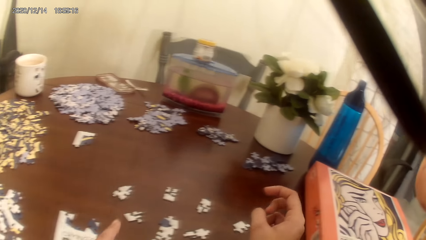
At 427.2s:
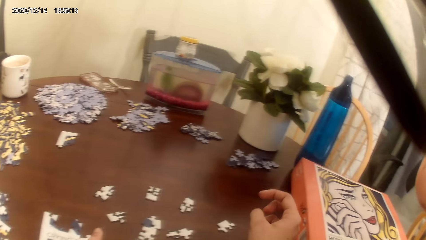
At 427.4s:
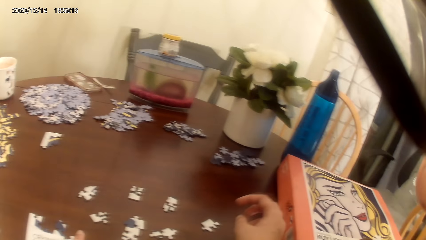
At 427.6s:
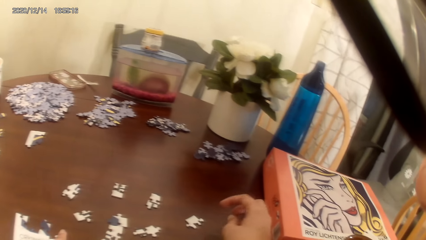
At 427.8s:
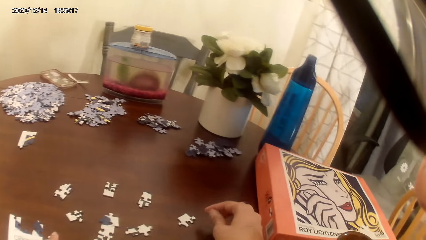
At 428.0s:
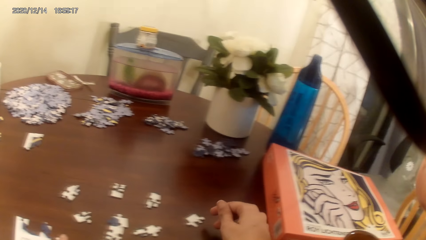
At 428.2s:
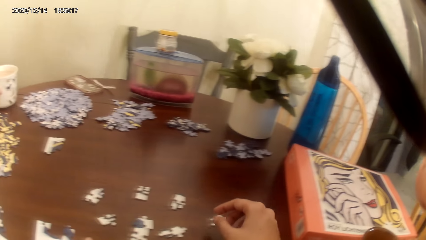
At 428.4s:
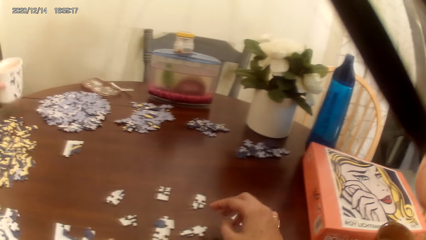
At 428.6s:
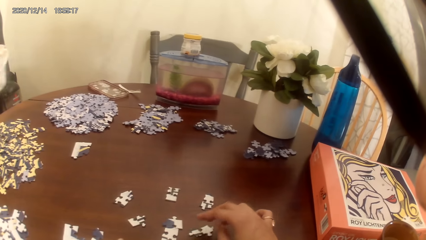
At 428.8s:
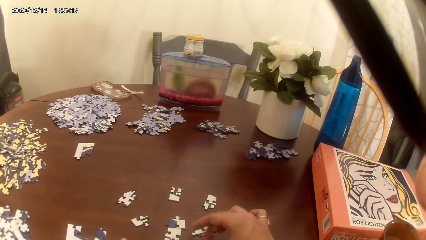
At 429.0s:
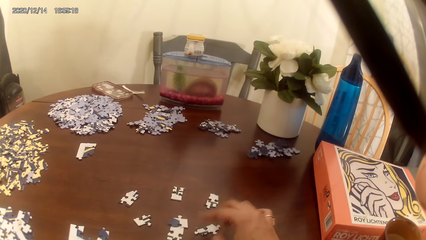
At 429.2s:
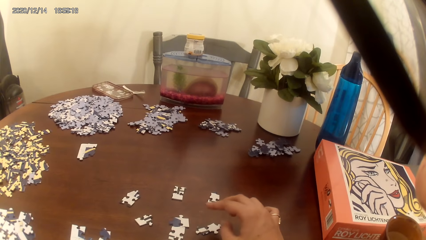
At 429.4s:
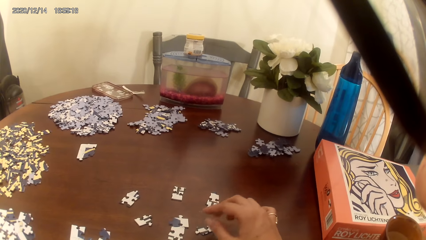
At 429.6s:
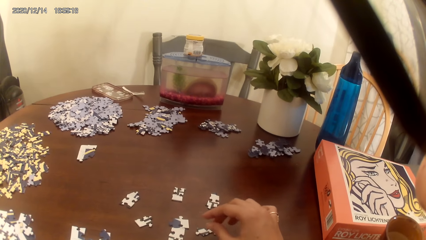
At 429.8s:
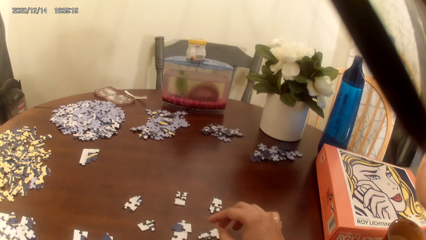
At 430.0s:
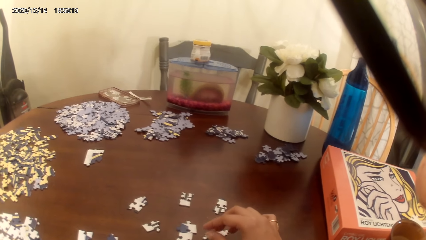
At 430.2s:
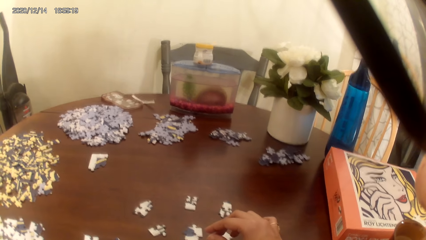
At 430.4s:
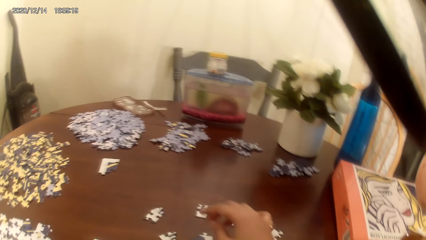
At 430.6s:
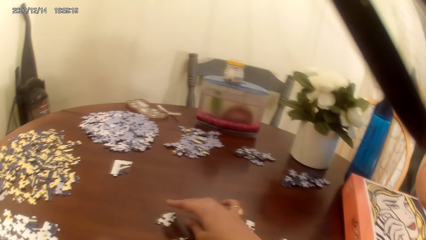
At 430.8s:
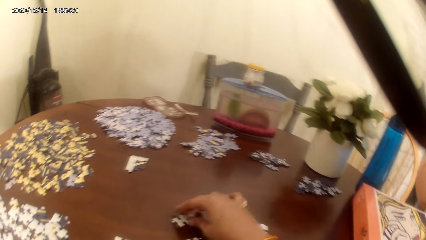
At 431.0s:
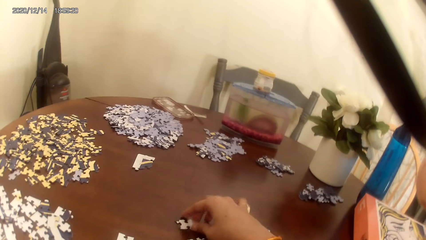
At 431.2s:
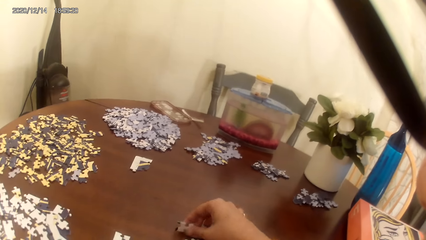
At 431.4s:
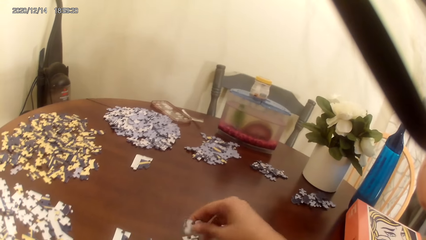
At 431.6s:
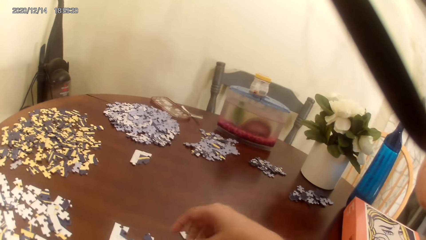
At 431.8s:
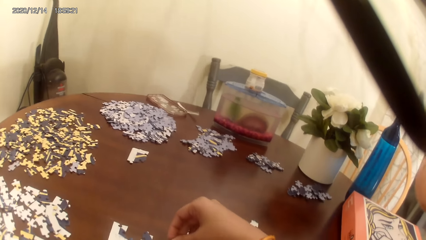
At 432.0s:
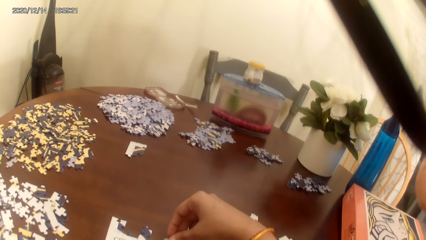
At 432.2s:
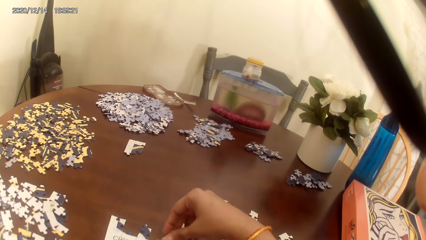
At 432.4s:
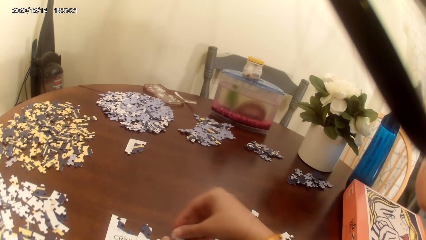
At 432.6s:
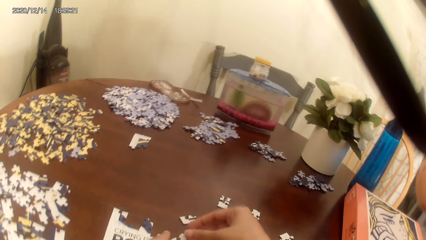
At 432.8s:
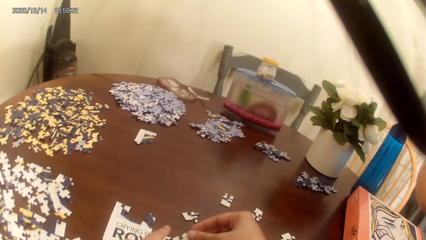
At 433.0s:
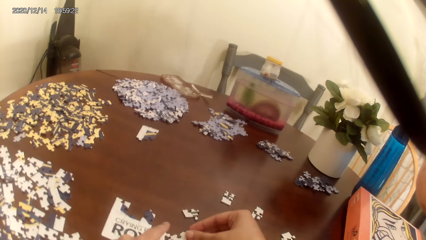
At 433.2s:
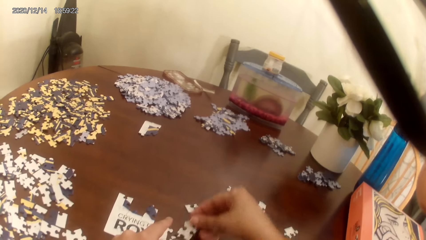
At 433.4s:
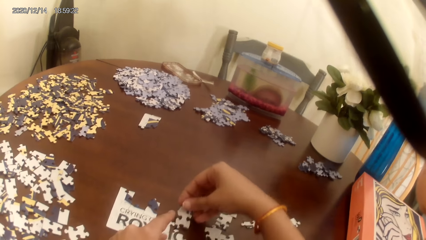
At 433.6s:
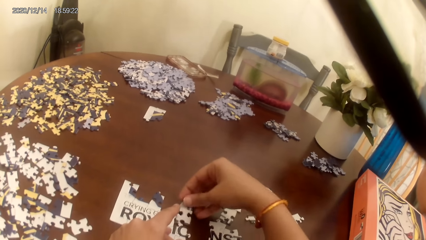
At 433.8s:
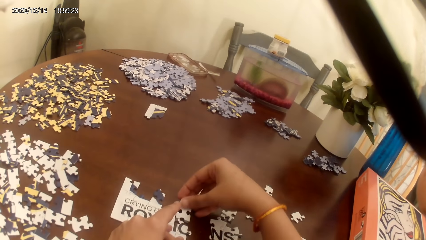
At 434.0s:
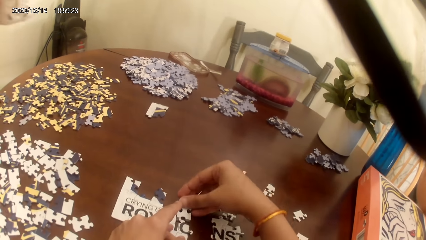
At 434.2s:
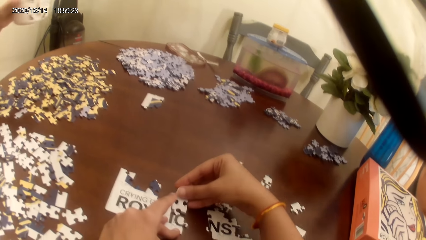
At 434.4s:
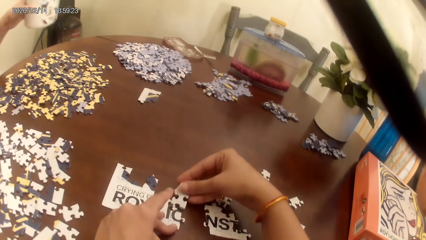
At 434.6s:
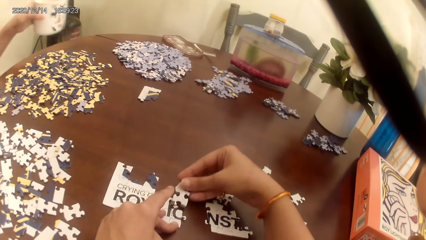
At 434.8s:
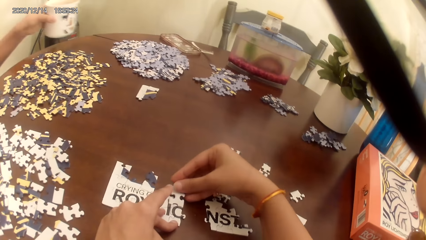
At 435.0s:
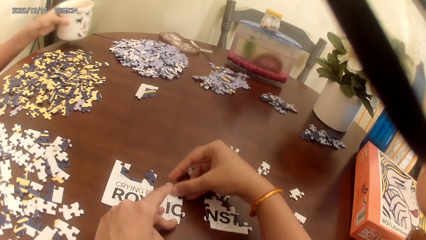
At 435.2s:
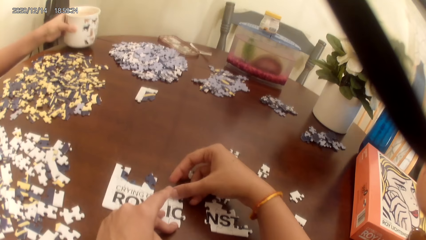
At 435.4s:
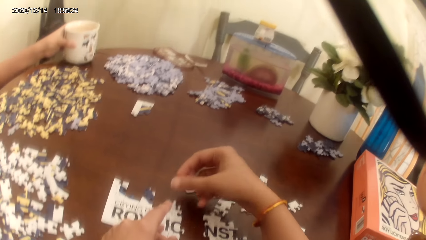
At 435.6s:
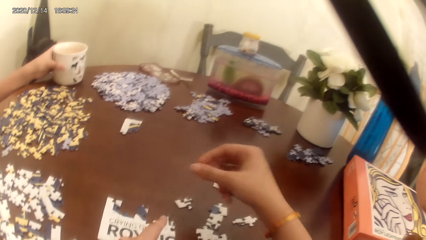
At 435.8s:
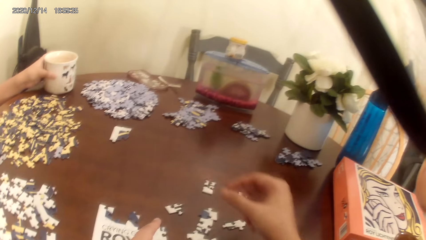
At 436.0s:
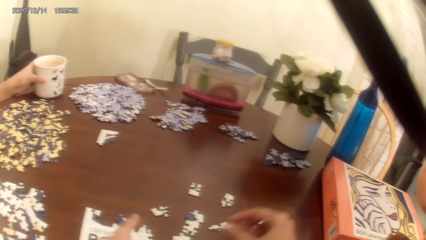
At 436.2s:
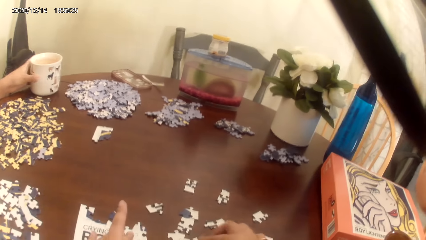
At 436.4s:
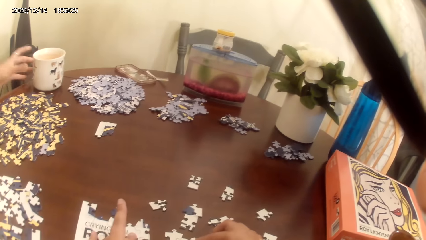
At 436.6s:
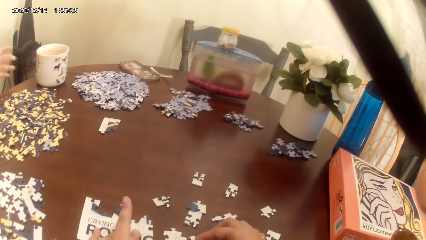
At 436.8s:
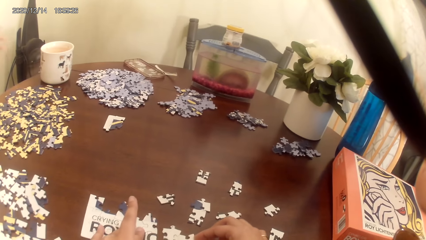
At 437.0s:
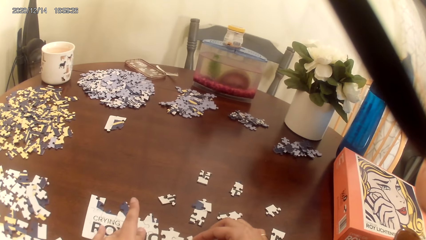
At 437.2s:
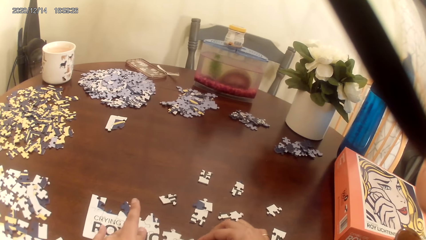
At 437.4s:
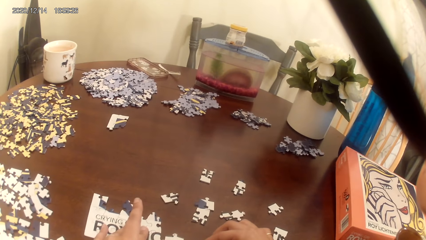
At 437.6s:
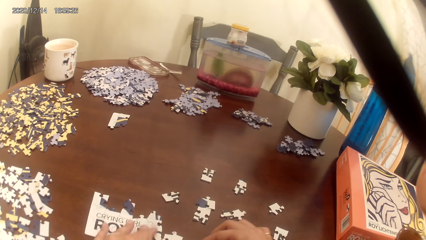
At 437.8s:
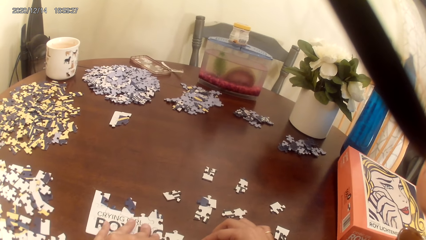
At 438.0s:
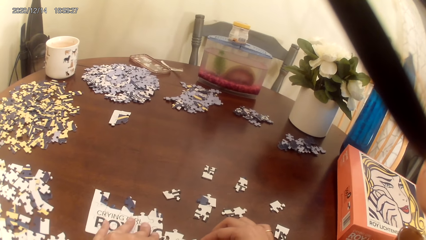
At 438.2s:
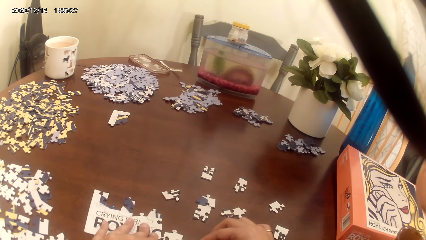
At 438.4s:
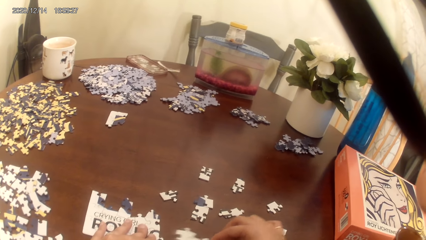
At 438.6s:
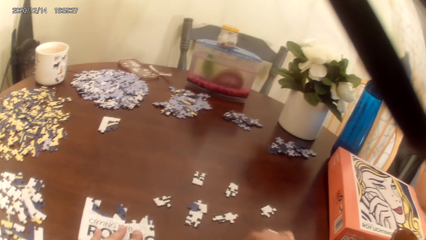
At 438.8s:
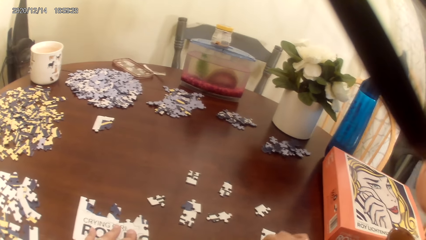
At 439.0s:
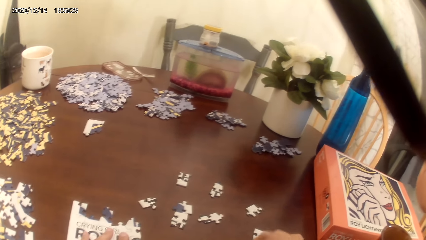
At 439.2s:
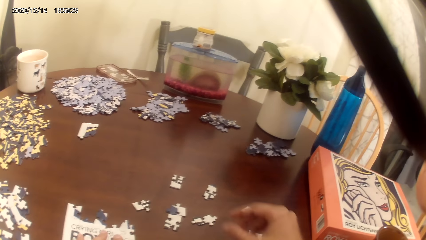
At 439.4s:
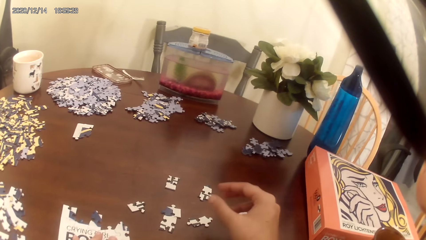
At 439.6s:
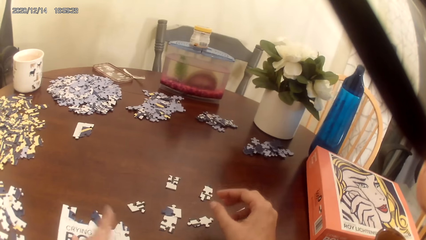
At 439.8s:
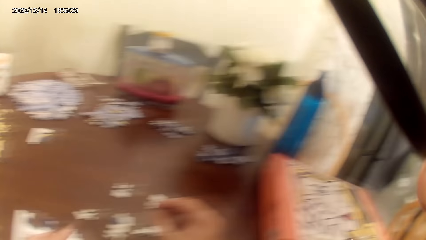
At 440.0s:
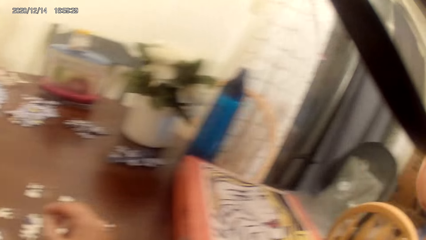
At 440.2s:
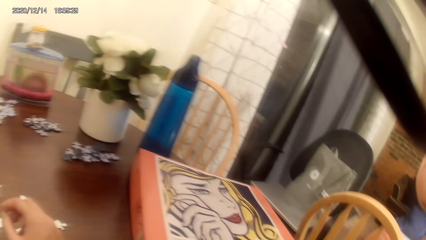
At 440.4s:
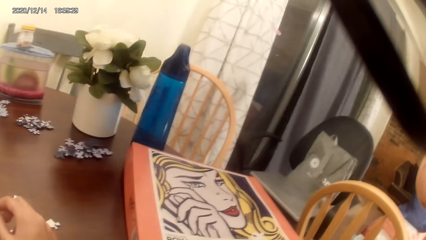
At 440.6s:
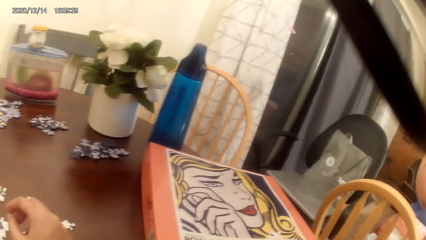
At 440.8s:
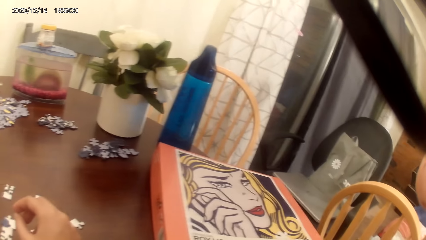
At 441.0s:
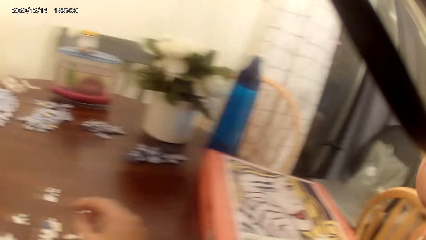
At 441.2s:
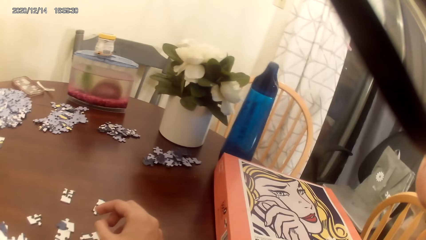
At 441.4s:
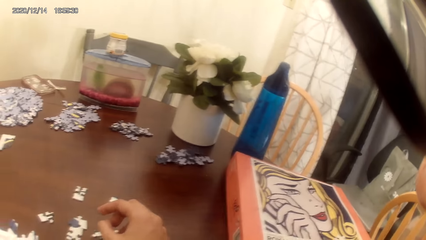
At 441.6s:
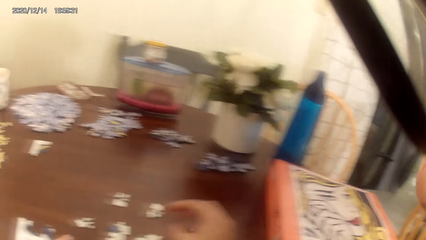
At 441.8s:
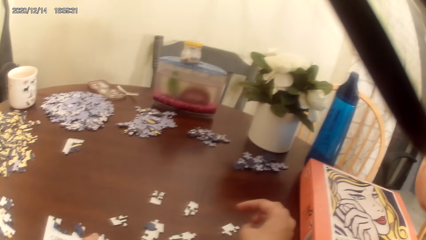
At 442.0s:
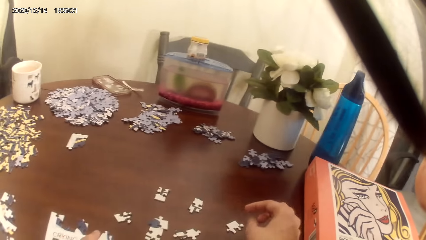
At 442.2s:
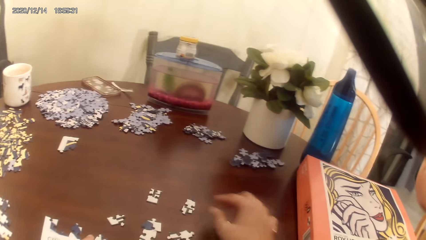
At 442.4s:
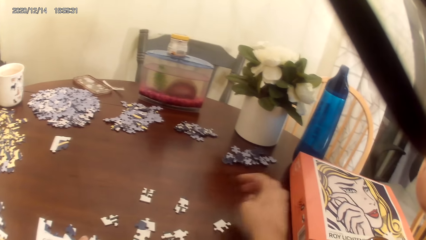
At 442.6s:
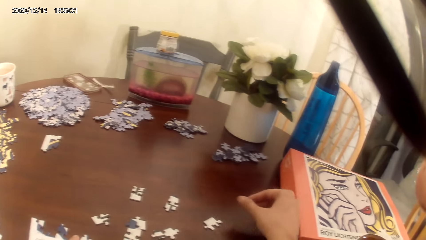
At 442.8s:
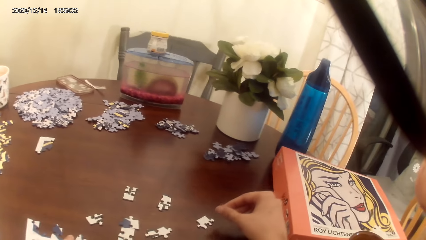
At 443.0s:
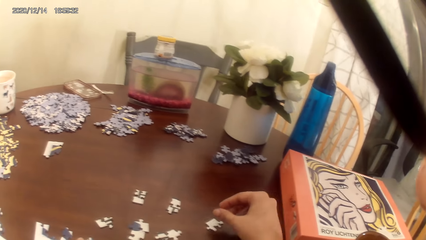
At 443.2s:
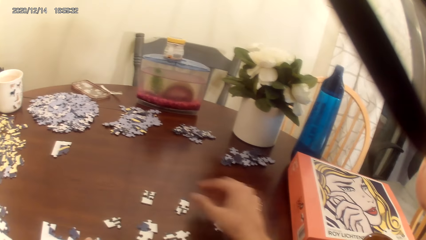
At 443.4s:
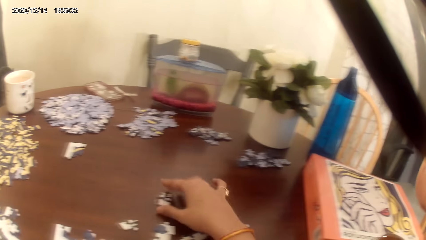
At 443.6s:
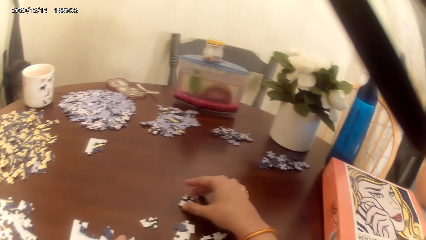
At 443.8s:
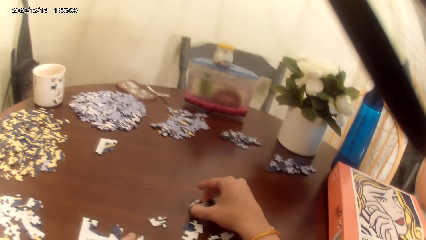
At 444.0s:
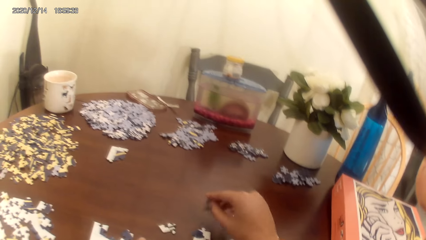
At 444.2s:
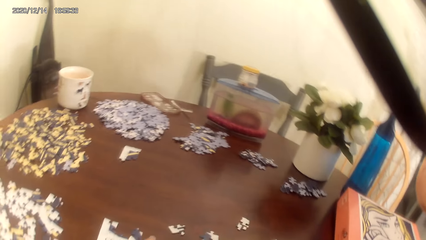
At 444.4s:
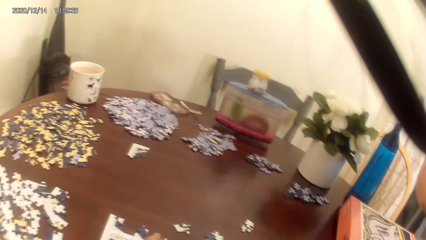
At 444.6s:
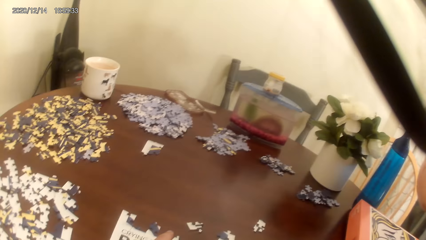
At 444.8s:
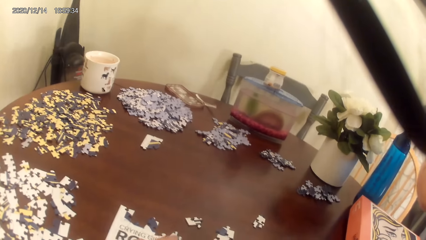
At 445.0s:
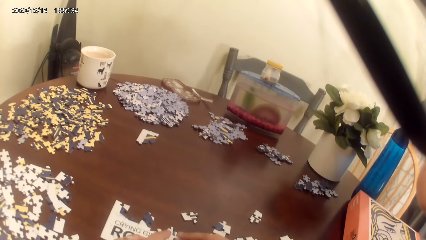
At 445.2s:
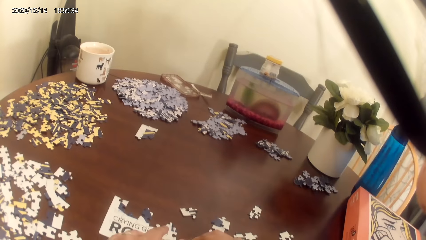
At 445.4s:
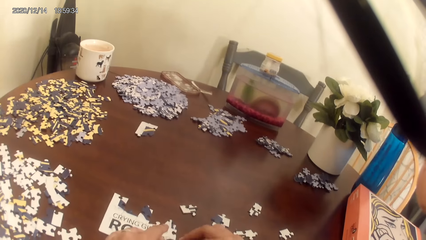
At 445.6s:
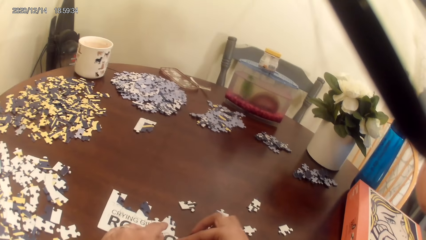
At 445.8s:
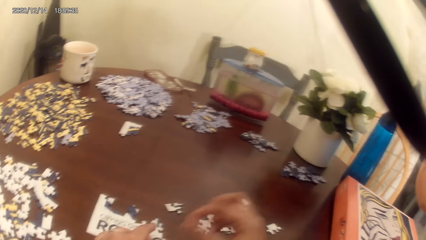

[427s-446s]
A person picks up a mug cup of tea on the cardboard. The camera wearer and the person act on music from a radio. The camera wearer plays the game. The person puts the mug cup of tea on the cardboard. The camera wearer acts on the music from the radio. They look around. They act on the music from the radio. They play the game.
